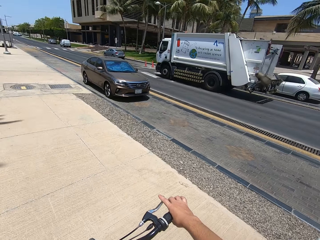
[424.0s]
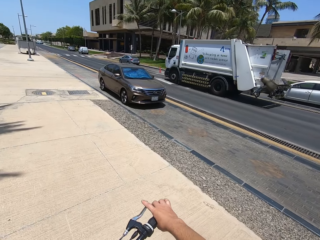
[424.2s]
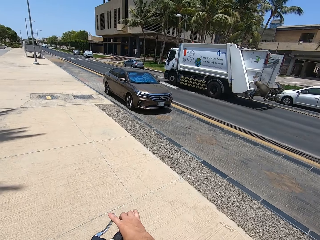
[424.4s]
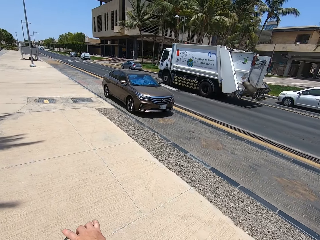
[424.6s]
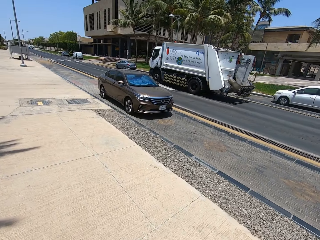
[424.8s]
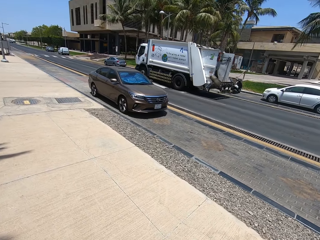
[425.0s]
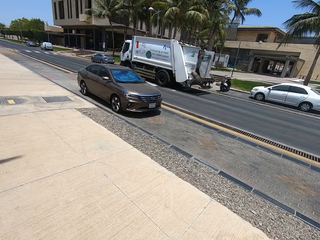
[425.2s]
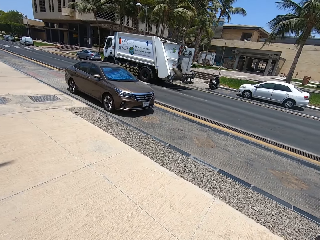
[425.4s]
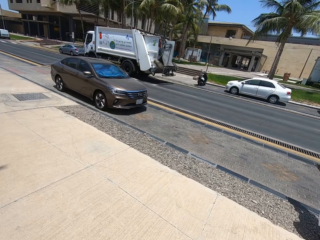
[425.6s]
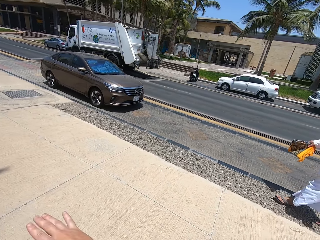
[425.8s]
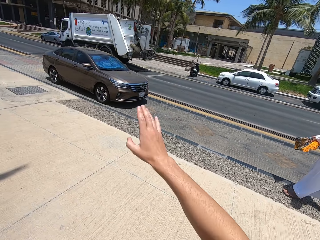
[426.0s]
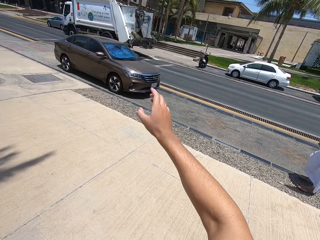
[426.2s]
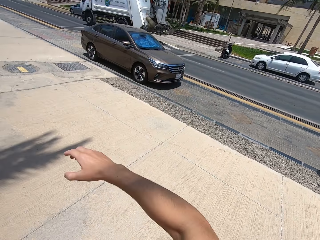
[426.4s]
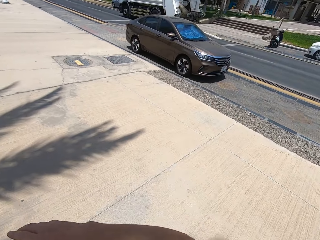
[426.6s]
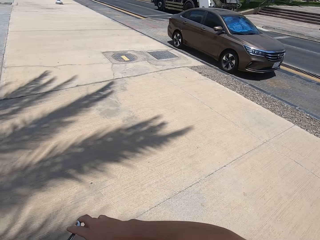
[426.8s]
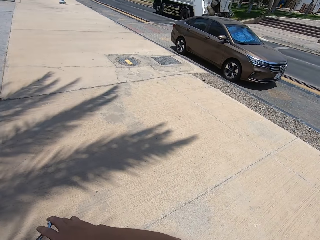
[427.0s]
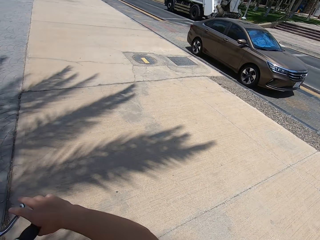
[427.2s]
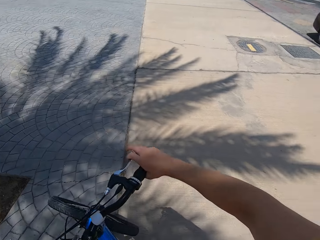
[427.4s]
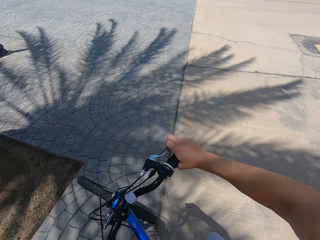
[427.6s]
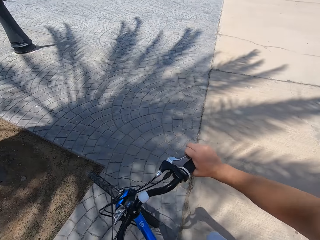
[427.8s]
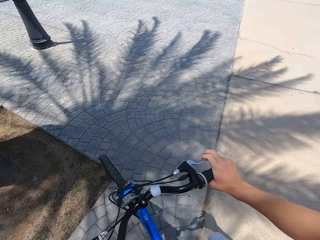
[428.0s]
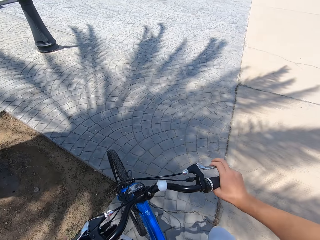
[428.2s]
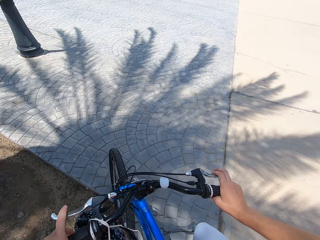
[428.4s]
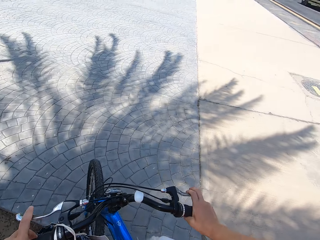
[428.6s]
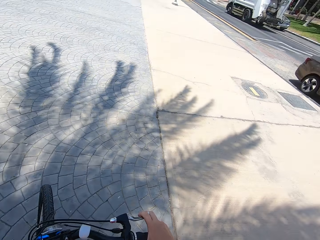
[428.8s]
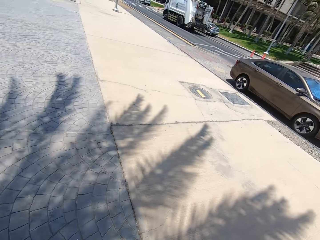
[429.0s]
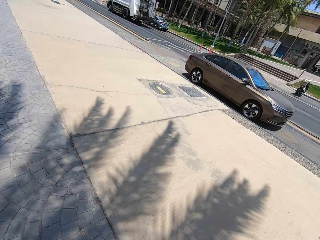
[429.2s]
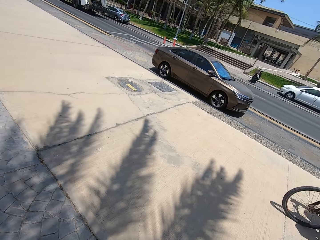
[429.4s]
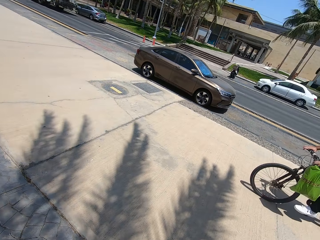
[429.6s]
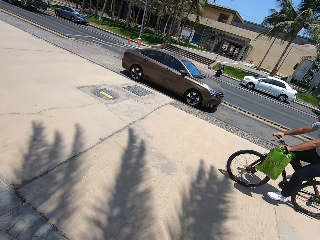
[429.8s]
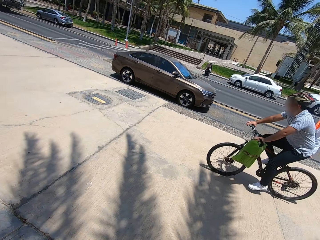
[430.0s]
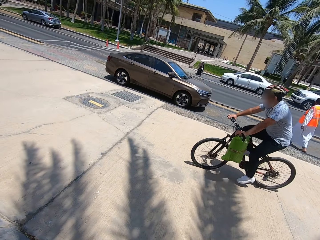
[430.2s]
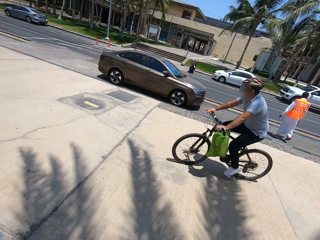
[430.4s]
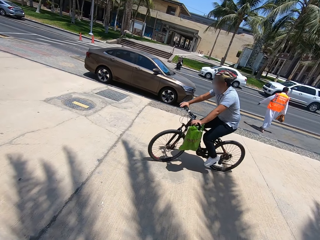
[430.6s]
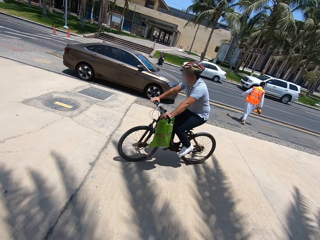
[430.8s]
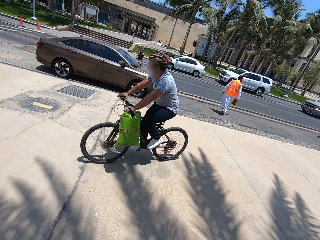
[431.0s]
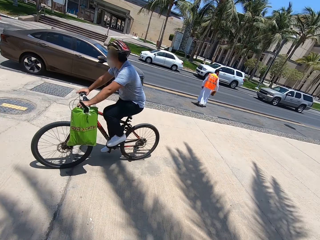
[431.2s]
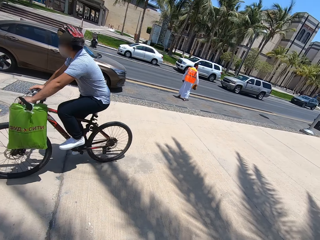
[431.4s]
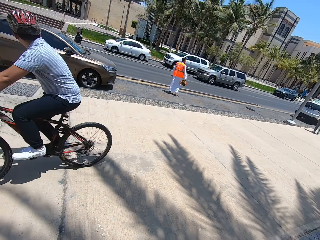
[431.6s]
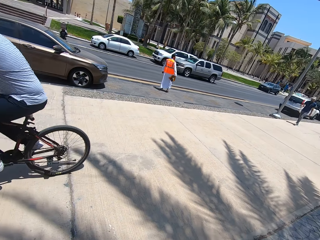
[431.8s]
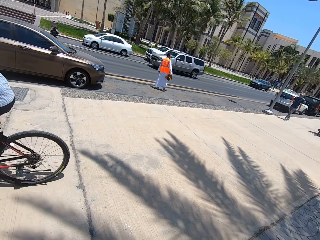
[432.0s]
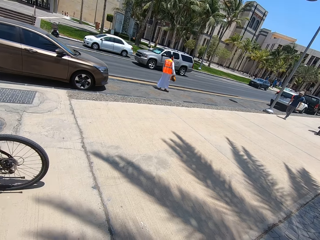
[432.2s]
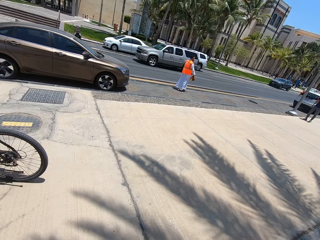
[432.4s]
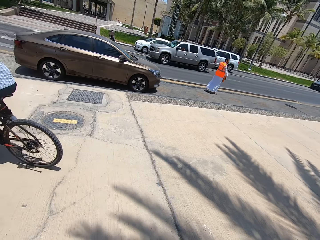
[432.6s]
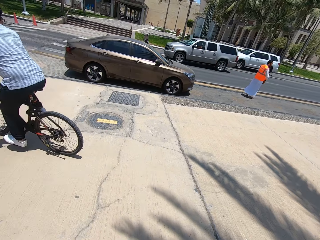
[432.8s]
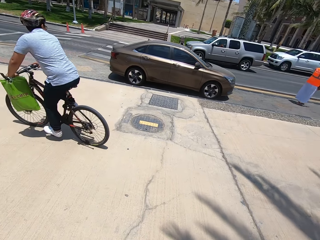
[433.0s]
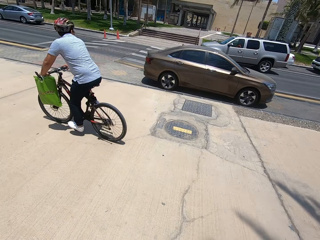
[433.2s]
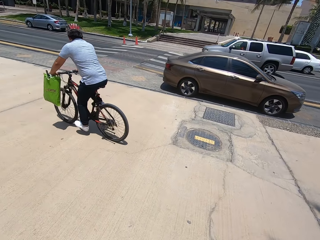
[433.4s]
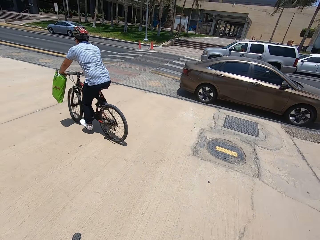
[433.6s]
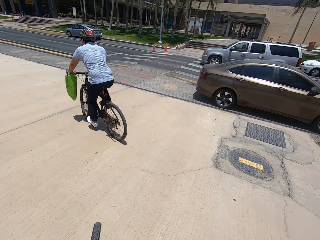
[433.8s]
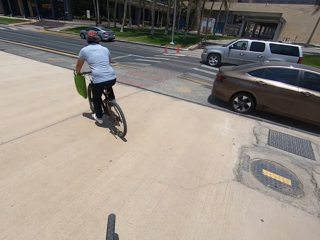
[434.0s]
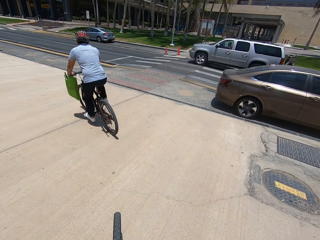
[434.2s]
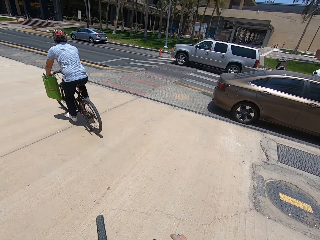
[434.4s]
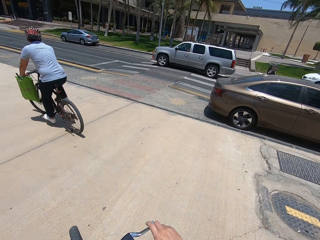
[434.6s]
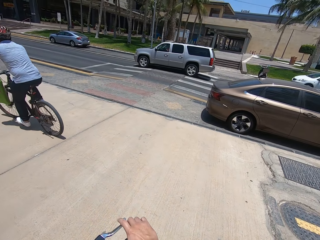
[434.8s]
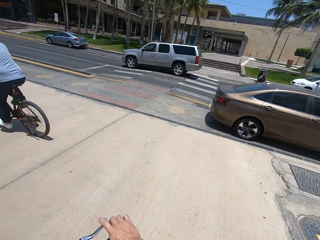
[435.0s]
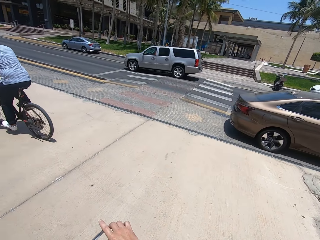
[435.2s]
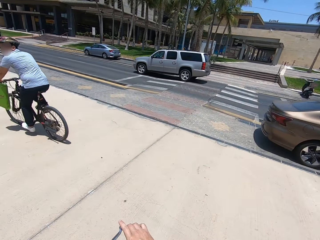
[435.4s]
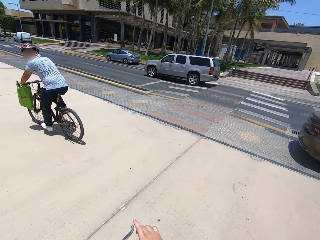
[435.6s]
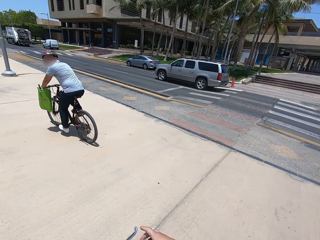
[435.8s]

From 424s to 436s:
The camera wearer looks around the compound. A man cycles on the walkway. The camera wearer and the man ride the bicycles on the compound.

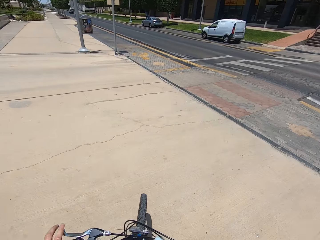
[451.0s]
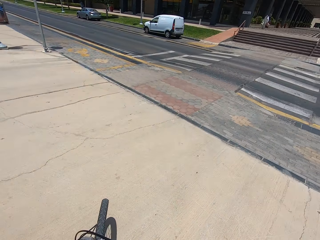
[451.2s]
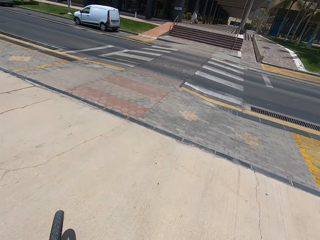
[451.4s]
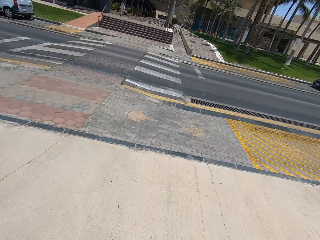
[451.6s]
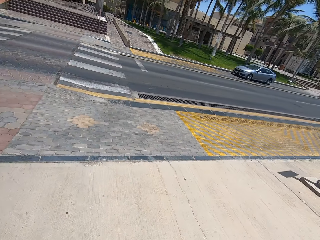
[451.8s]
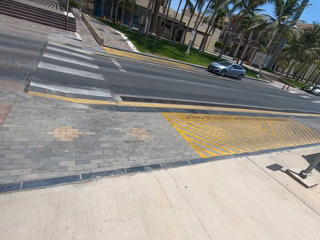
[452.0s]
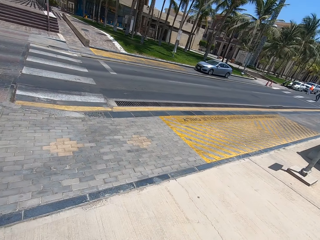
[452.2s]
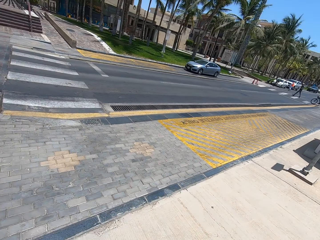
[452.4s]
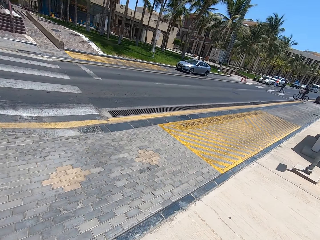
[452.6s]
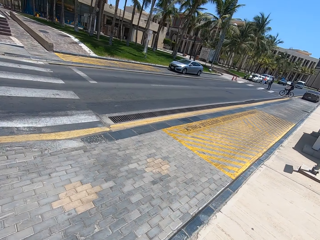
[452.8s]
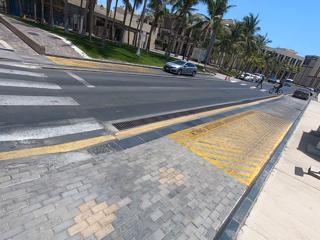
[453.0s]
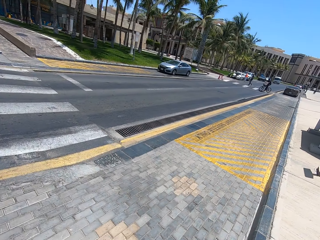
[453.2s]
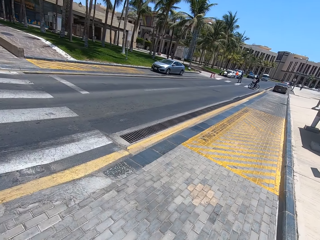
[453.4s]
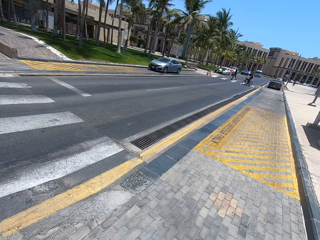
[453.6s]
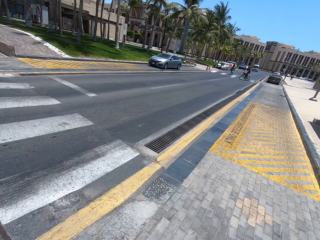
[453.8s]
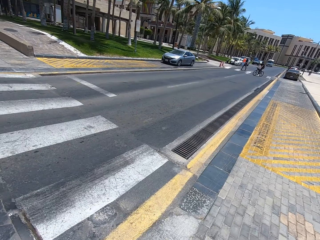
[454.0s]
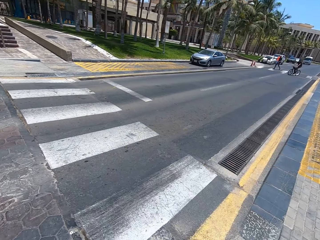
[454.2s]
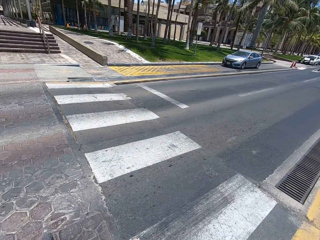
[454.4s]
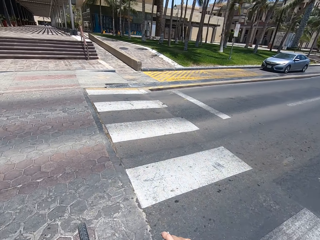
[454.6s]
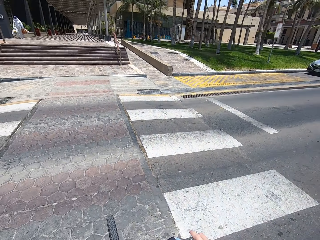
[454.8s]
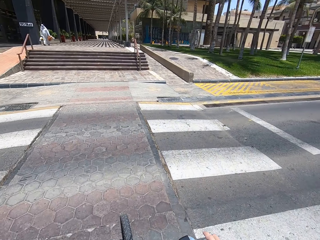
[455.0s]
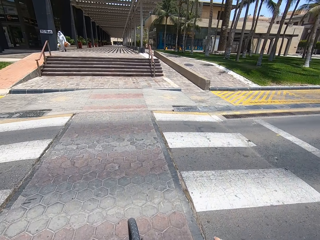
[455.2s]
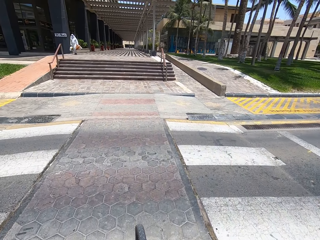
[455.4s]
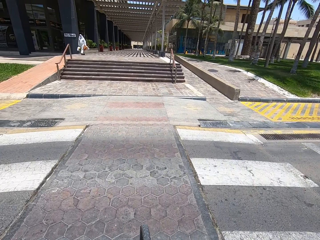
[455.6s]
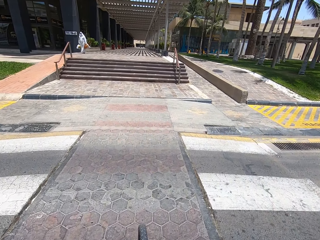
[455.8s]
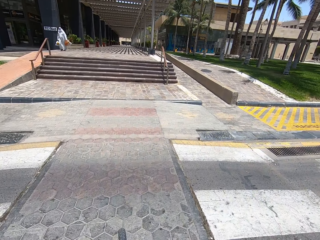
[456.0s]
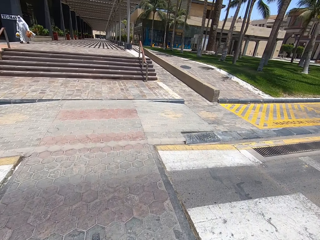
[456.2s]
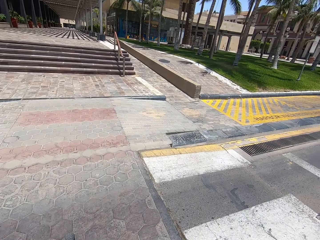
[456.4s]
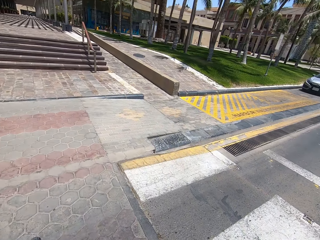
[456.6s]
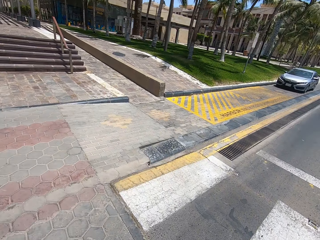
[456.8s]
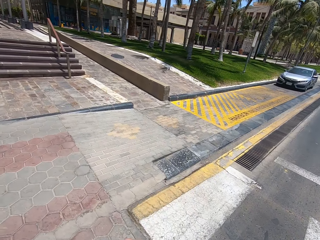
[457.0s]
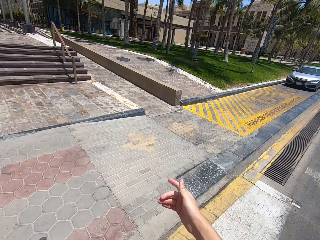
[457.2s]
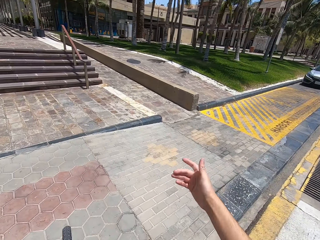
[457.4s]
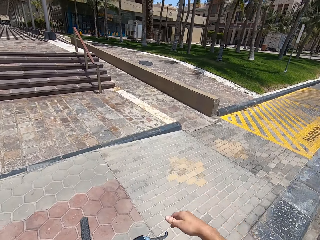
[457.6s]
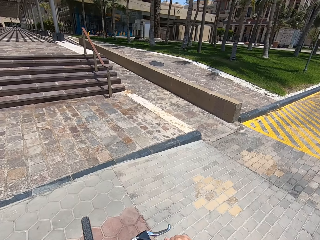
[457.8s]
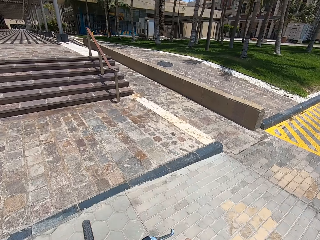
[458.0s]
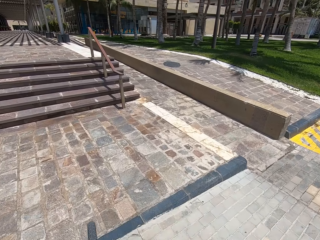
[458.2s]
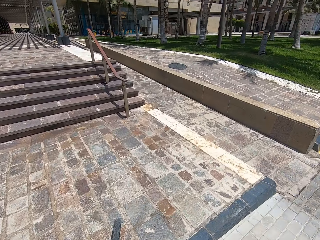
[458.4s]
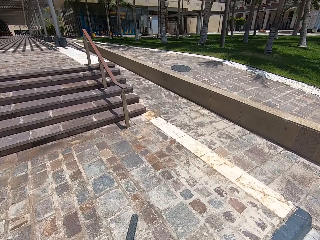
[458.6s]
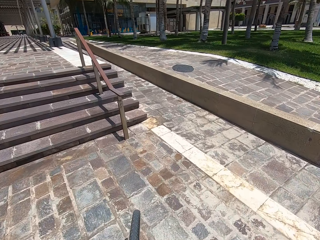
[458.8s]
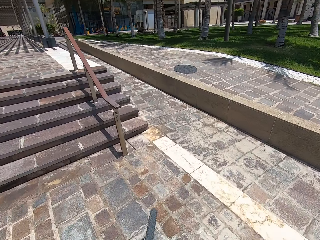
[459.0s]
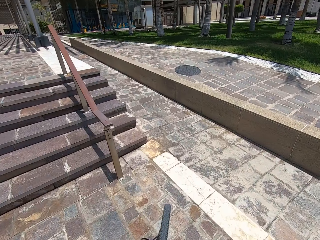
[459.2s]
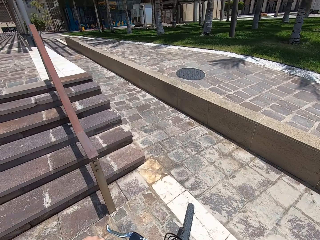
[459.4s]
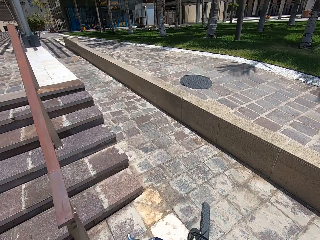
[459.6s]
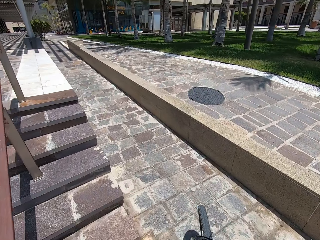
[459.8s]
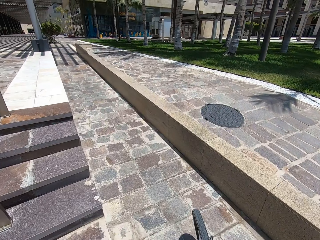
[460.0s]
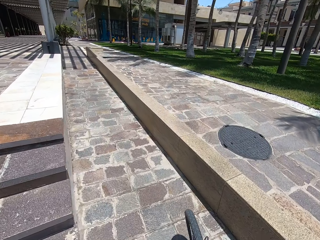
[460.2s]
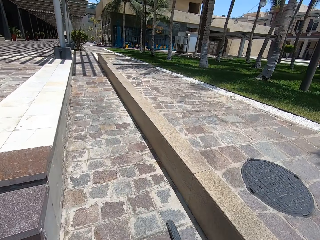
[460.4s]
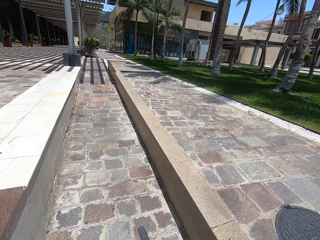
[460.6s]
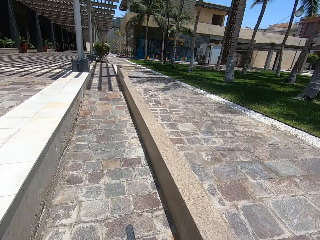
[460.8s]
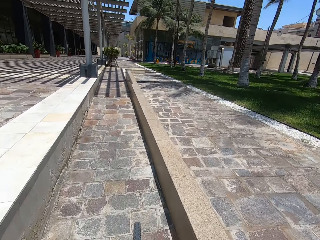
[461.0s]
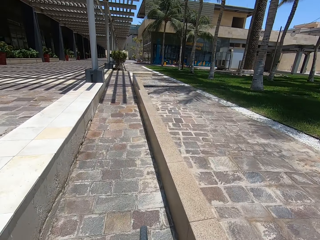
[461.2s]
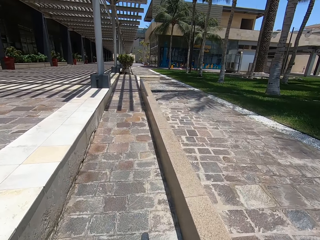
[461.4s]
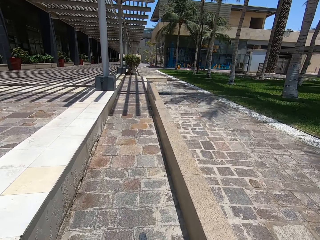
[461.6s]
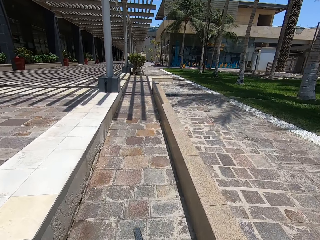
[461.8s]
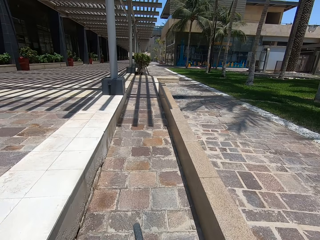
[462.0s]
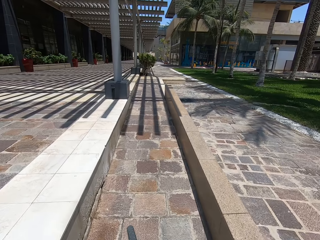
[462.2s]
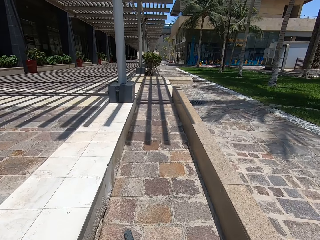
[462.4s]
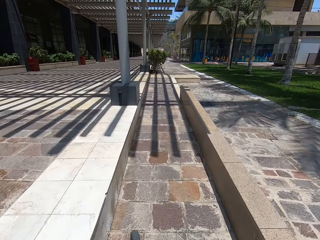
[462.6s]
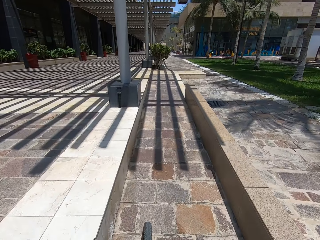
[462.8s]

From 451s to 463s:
The camera wearer crosses the road. They cycle on the walkway.
